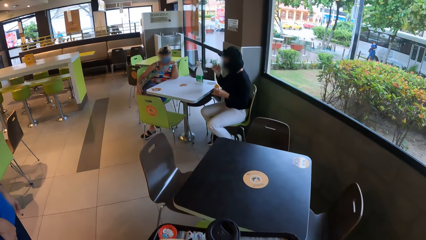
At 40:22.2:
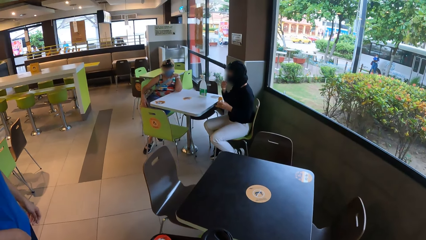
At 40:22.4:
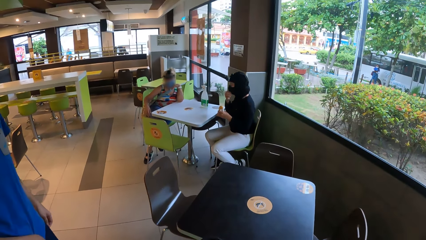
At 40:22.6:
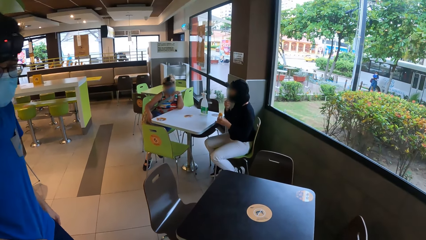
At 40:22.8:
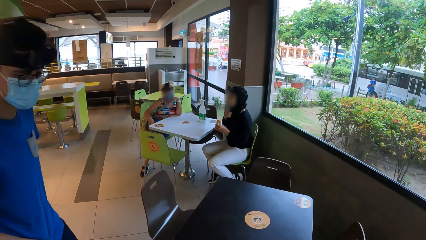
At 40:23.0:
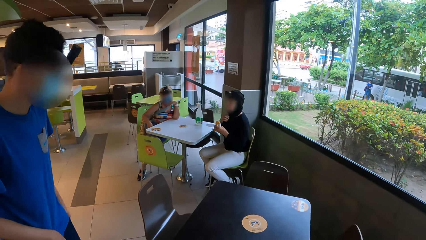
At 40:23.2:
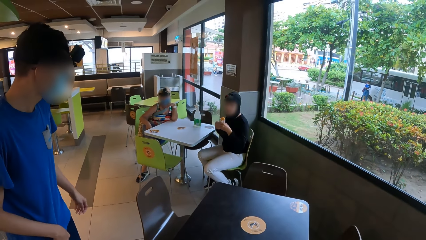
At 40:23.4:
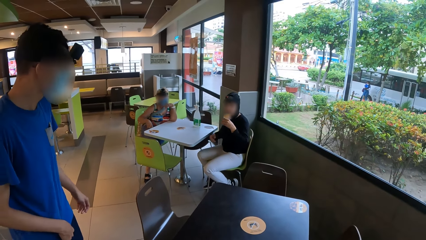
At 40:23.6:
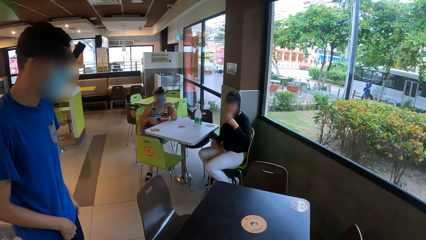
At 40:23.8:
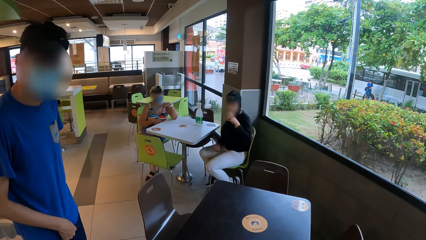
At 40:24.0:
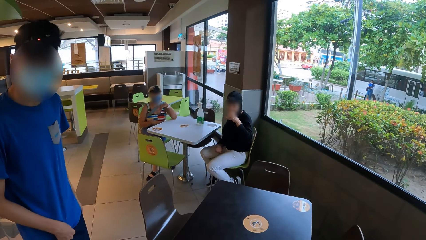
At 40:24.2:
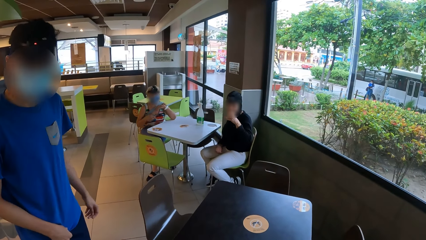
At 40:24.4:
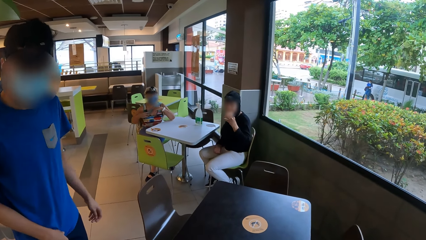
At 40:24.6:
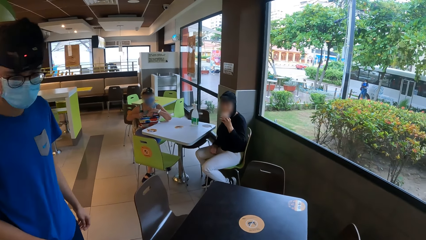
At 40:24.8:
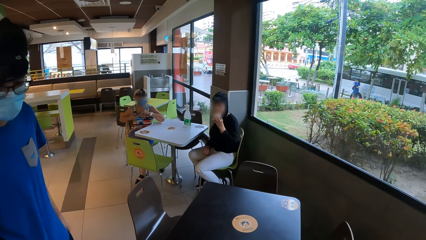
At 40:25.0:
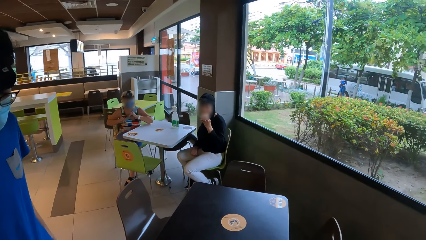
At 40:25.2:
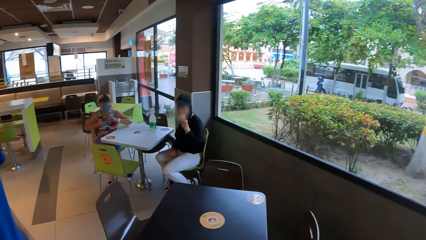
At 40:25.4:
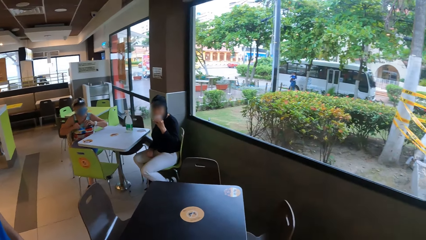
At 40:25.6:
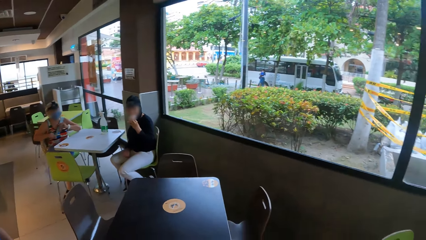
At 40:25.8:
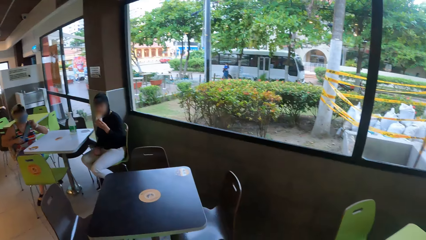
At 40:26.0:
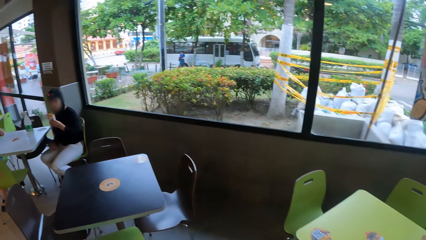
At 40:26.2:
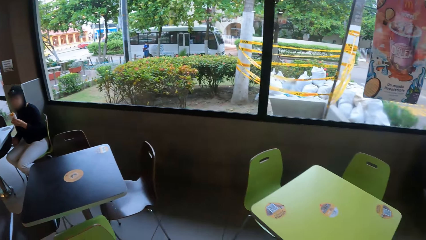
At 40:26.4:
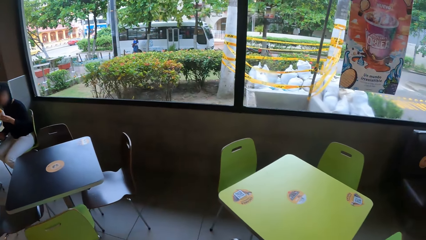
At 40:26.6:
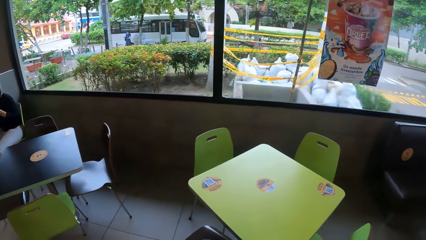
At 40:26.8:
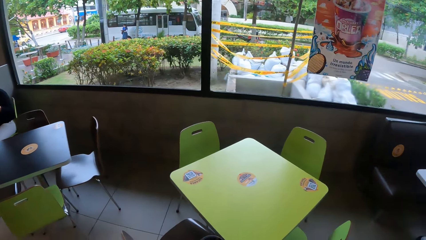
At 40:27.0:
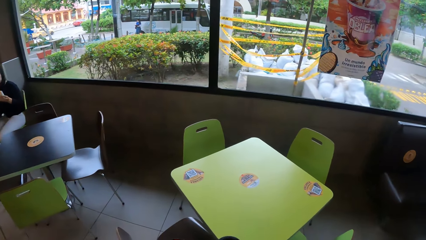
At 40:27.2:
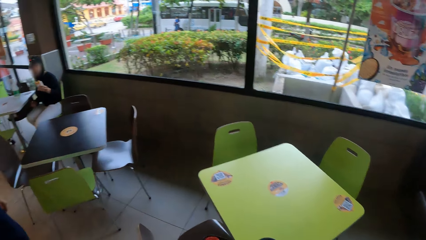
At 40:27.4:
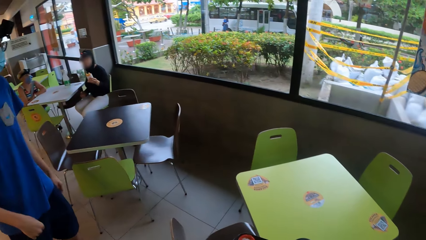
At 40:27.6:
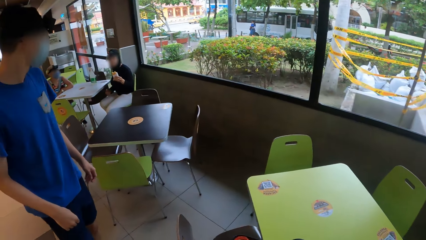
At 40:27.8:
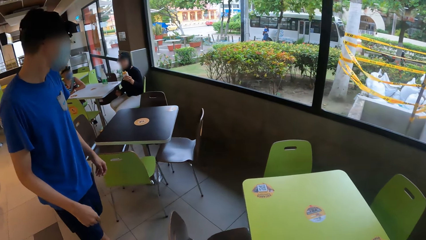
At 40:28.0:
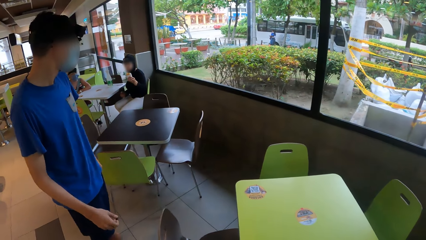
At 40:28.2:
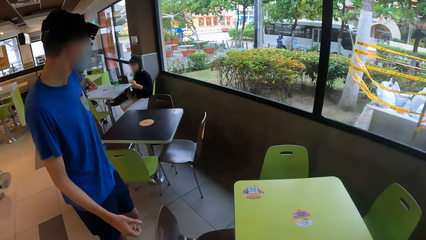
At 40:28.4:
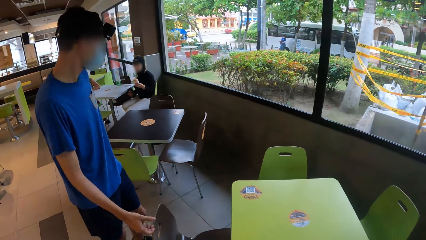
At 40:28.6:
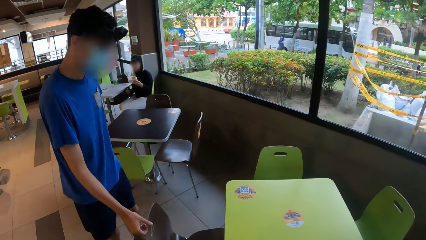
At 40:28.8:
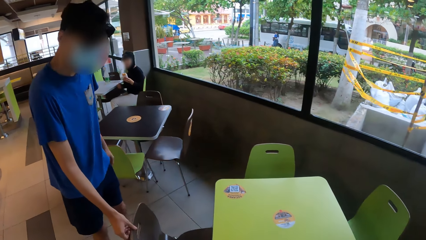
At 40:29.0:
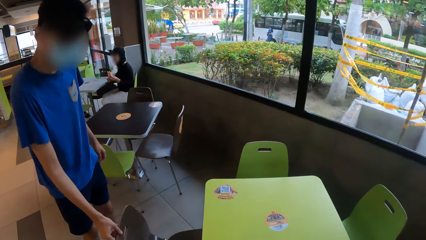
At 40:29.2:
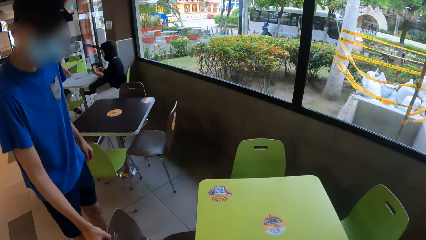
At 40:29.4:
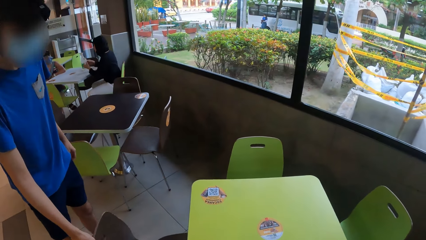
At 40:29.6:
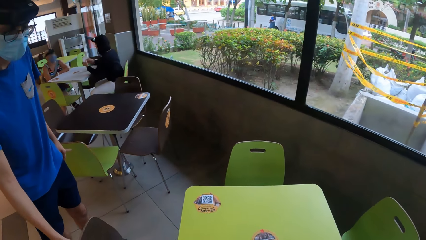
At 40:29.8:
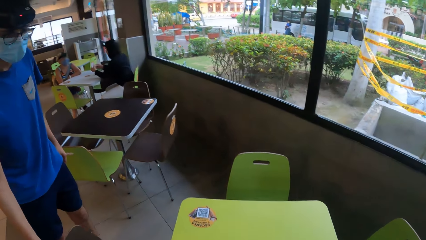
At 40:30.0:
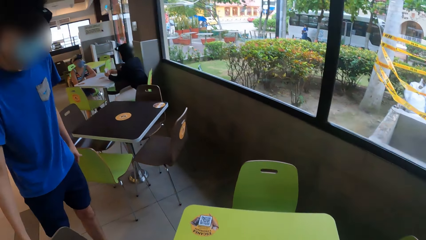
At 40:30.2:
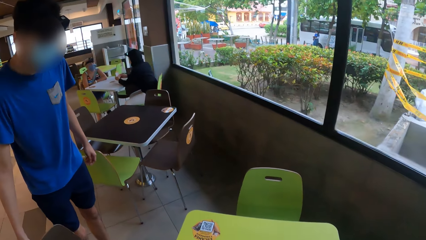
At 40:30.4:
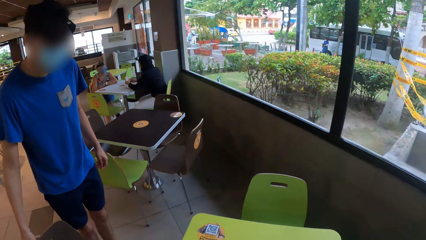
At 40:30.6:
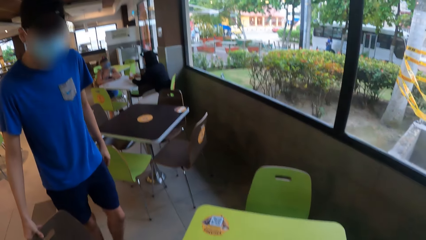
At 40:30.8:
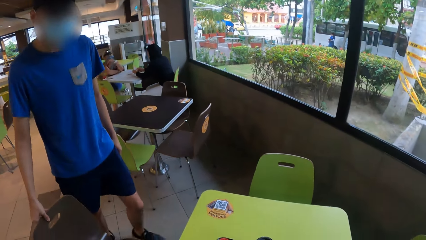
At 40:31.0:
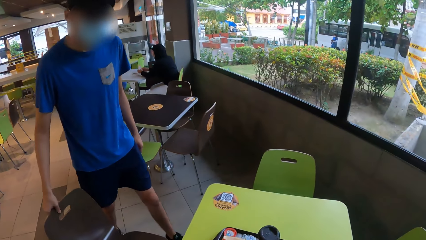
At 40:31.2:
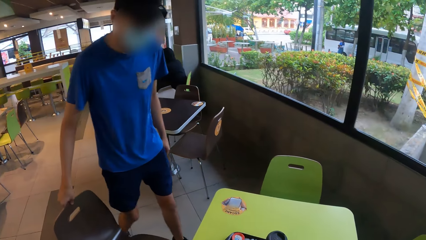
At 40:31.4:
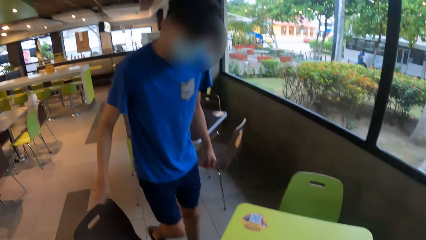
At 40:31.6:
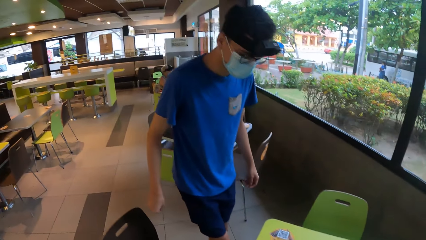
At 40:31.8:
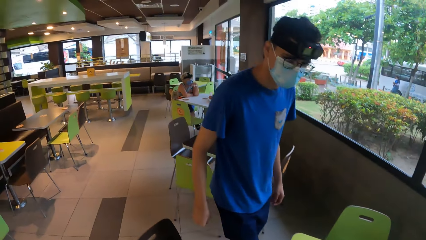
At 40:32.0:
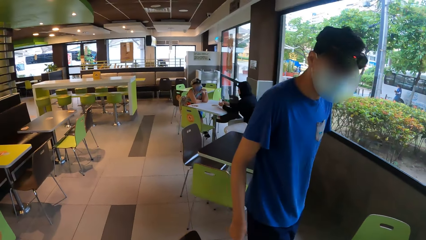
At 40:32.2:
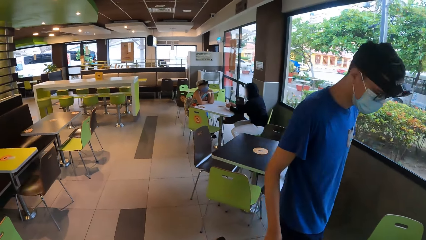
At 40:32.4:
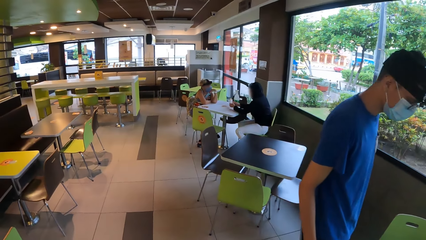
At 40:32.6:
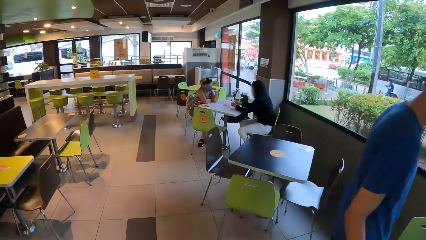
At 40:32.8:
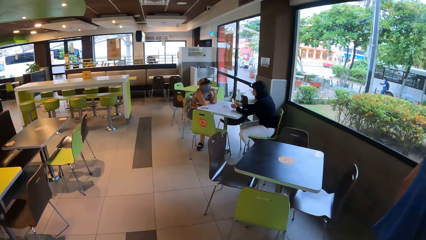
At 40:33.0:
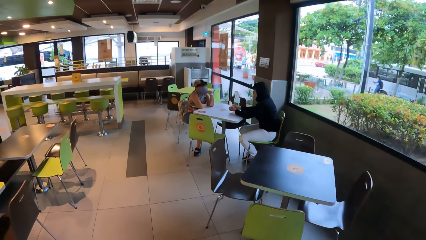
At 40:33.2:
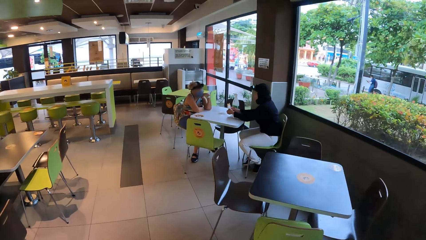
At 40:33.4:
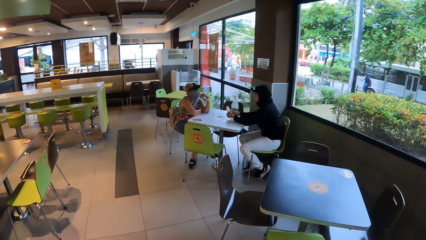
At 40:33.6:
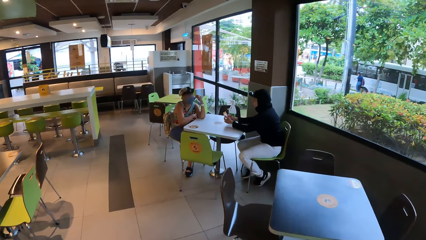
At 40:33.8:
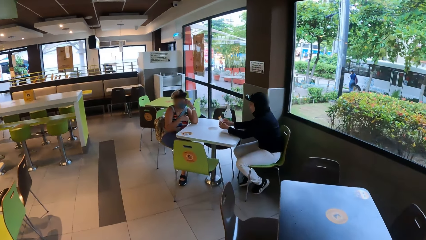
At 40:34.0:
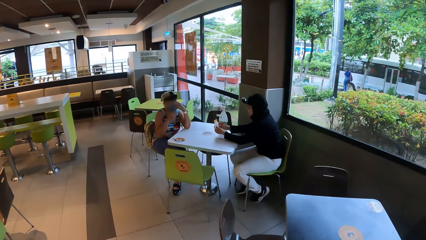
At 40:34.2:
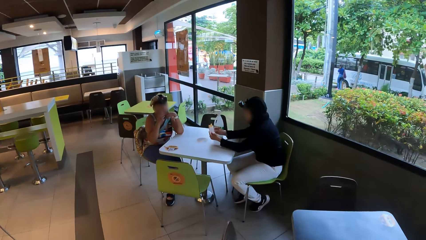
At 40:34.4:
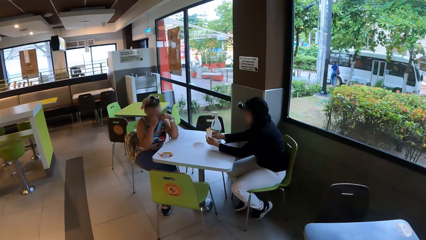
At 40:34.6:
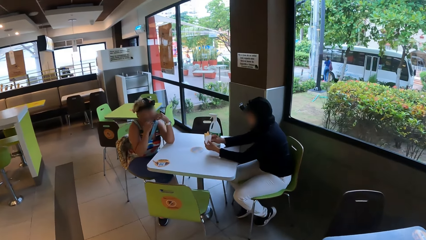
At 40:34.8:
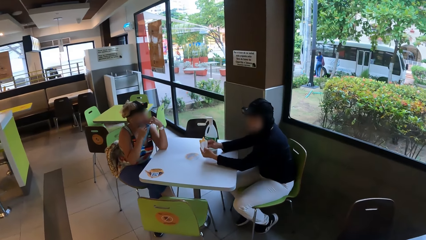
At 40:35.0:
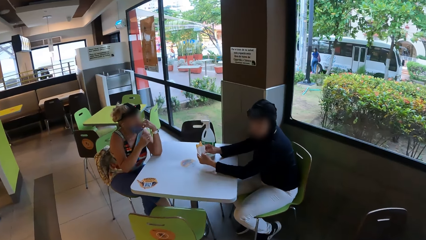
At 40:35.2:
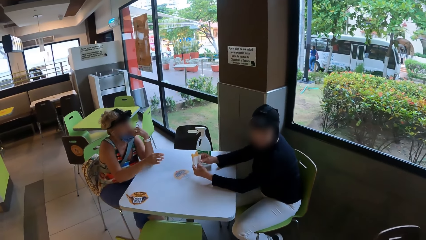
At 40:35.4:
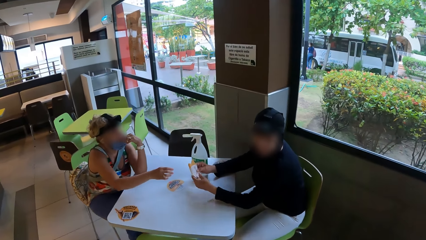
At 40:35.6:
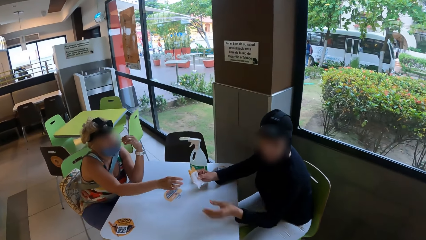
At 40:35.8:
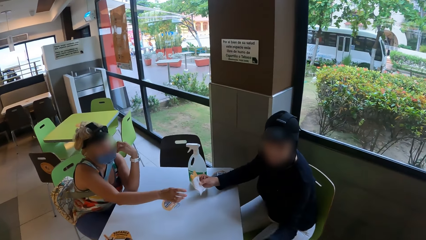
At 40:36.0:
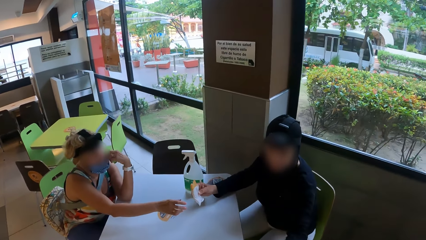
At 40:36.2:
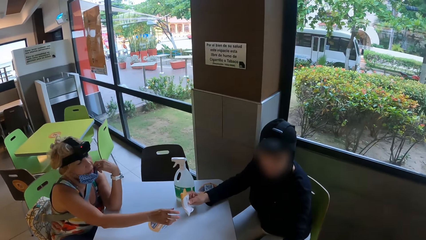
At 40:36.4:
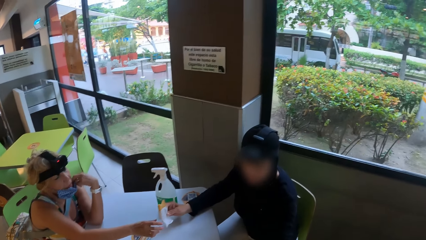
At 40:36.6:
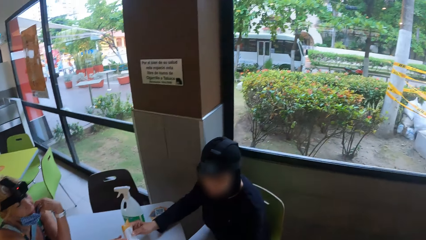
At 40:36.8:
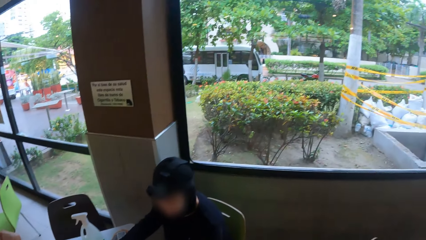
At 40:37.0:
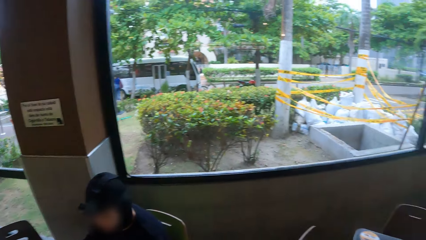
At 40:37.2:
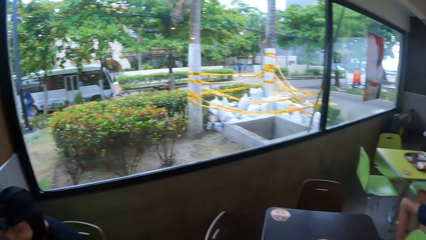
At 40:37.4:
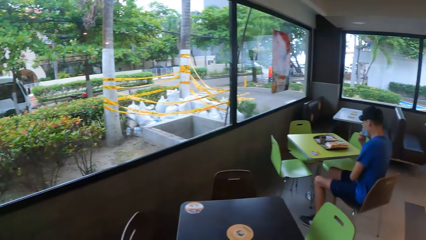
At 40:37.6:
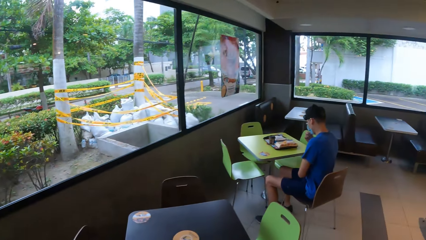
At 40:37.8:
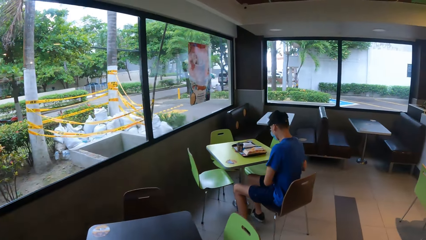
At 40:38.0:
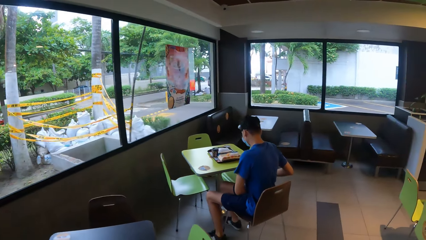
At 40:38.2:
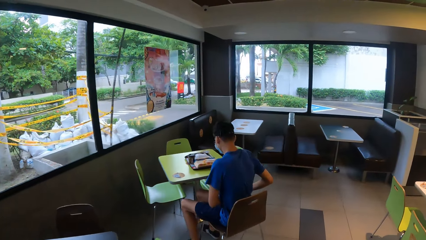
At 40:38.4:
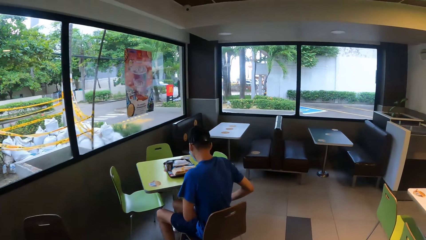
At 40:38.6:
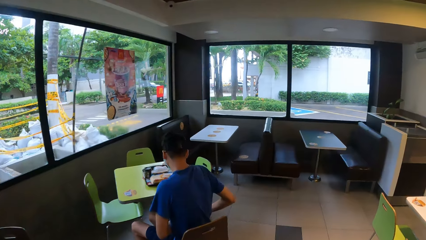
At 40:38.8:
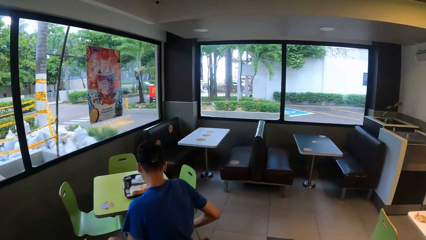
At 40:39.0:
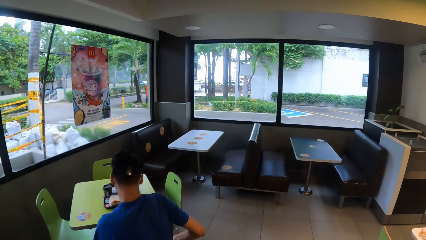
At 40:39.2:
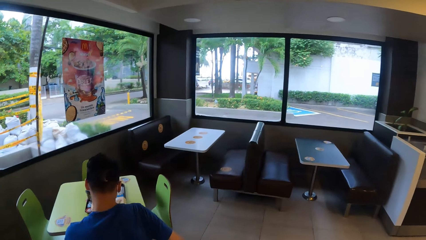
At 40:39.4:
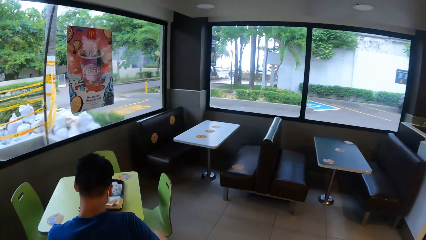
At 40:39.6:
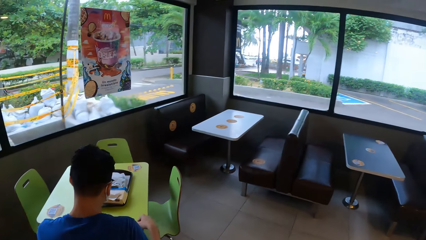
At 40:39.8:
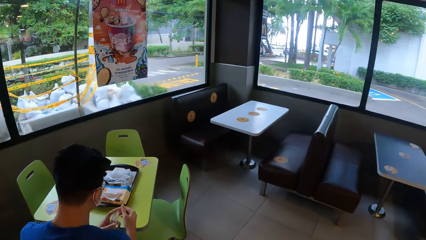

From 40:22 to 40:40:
A woman puts the spray on the table. Another woman folds a leg. The first woman pulls a mask. The camera wearer looks at a man. The first woman eats. The other woman holds a bag. The man pulls a seat in the restaurant. The first woman puts a hand on the table. The other woman puts a hand on the table. The camera wearer puts a tray on the table. They walk around the restaurant. The other woman touches the mask. The camera wearer looks at the two women. The other woman puts a hand forward. The camera wearer interacts with the first woman. They walk around the restaurant.
